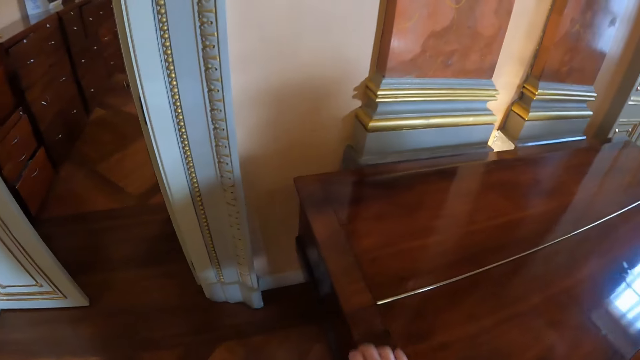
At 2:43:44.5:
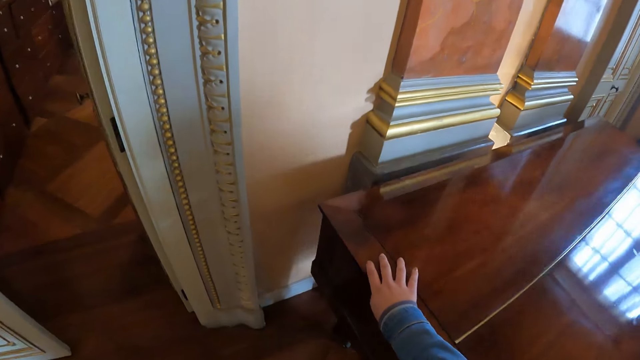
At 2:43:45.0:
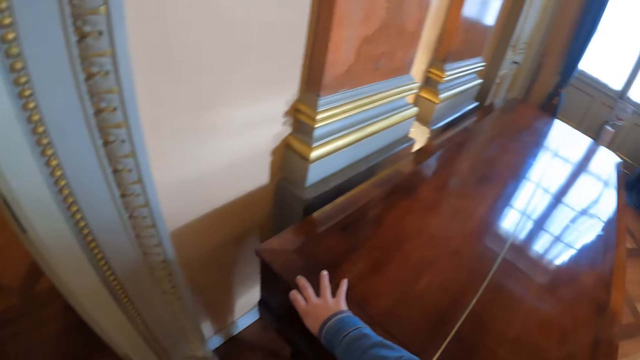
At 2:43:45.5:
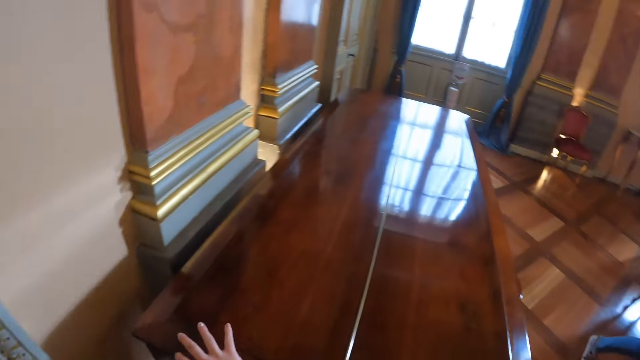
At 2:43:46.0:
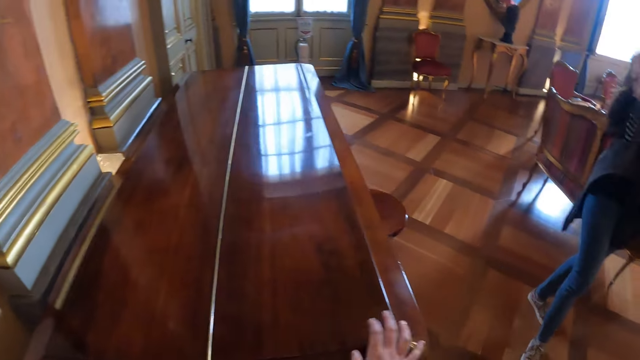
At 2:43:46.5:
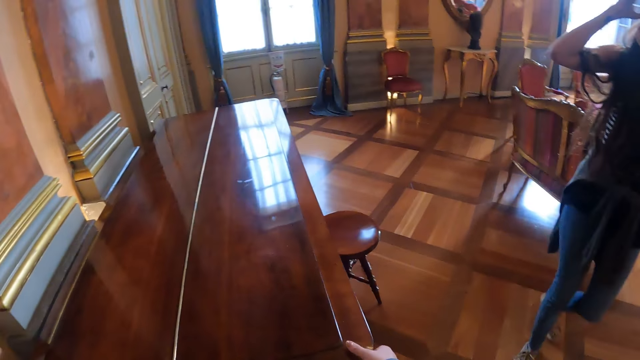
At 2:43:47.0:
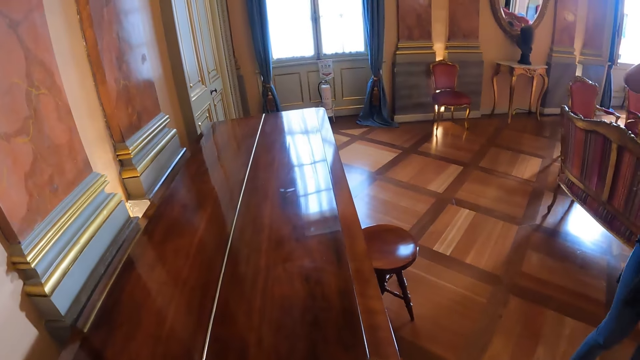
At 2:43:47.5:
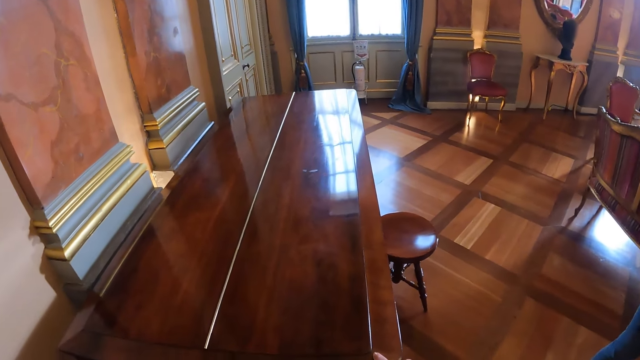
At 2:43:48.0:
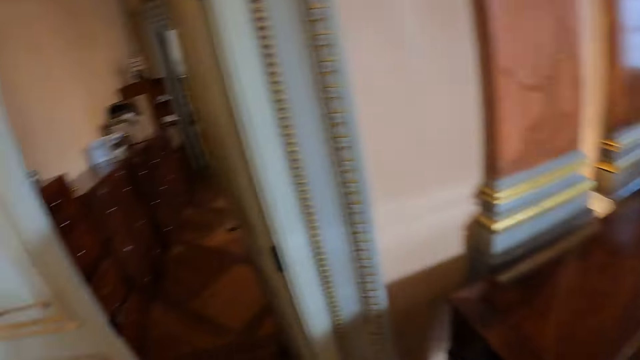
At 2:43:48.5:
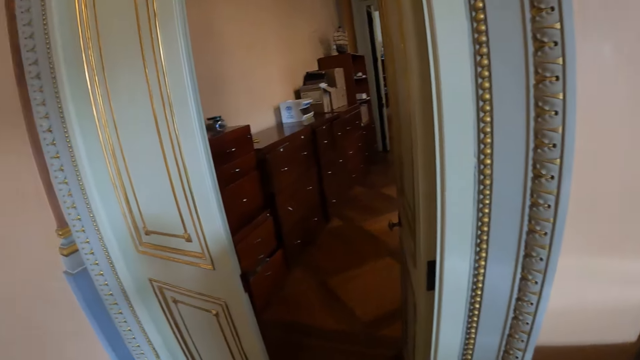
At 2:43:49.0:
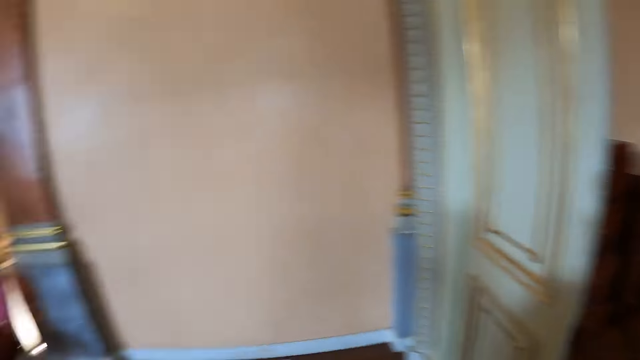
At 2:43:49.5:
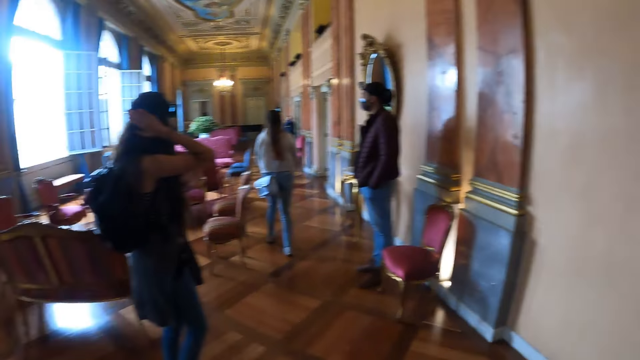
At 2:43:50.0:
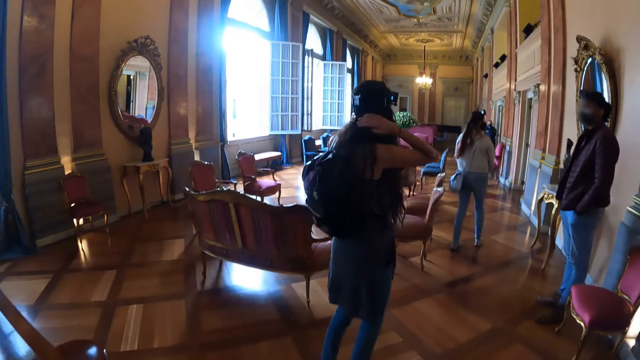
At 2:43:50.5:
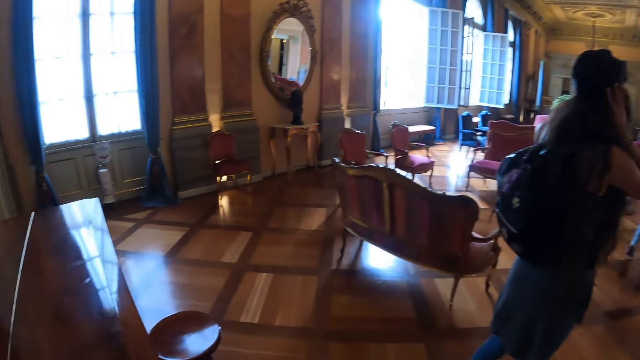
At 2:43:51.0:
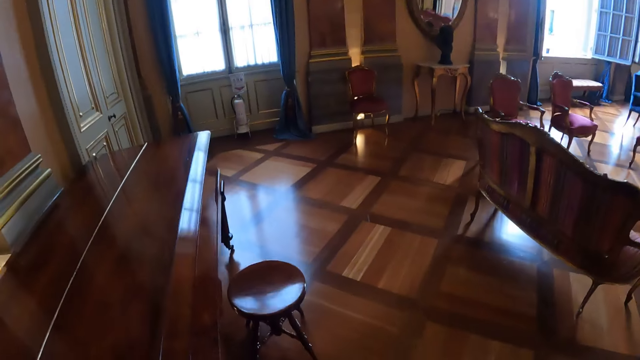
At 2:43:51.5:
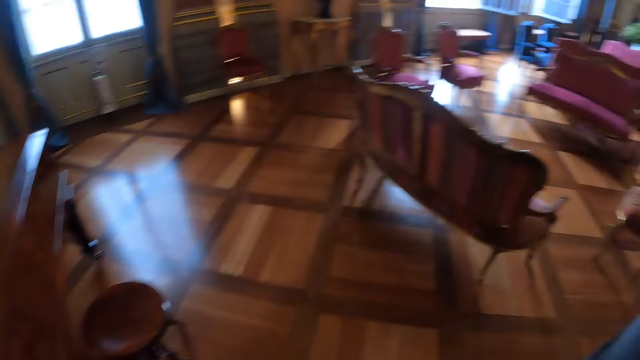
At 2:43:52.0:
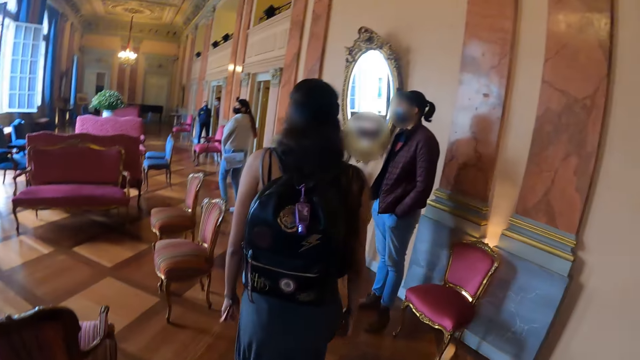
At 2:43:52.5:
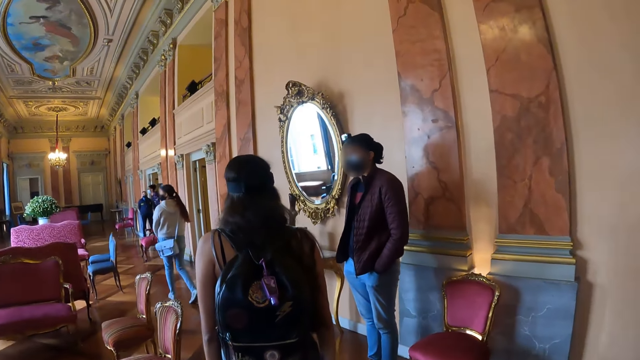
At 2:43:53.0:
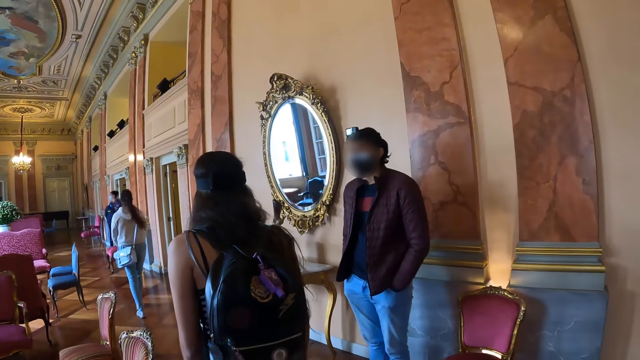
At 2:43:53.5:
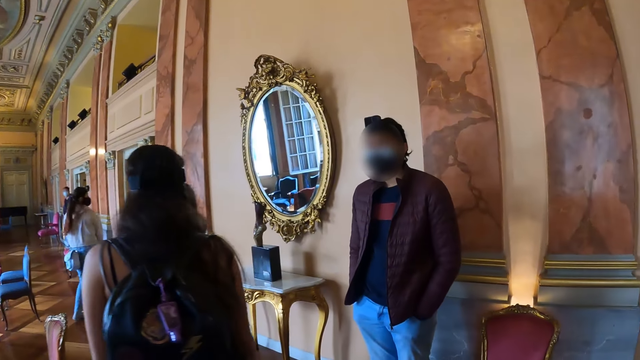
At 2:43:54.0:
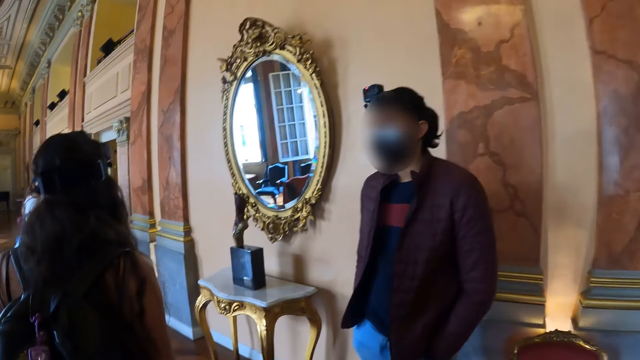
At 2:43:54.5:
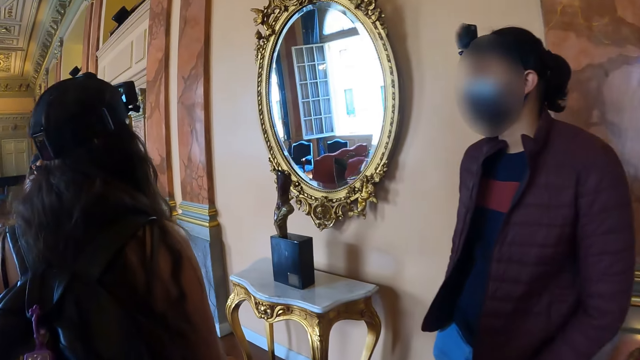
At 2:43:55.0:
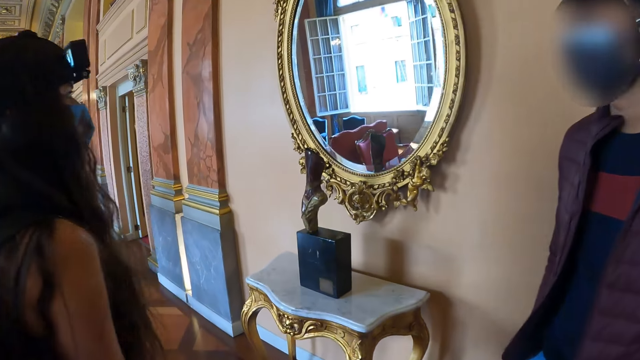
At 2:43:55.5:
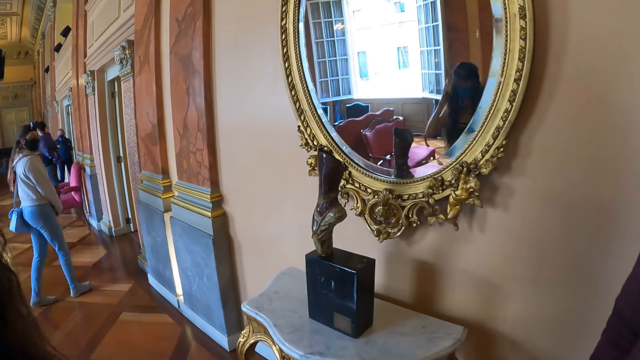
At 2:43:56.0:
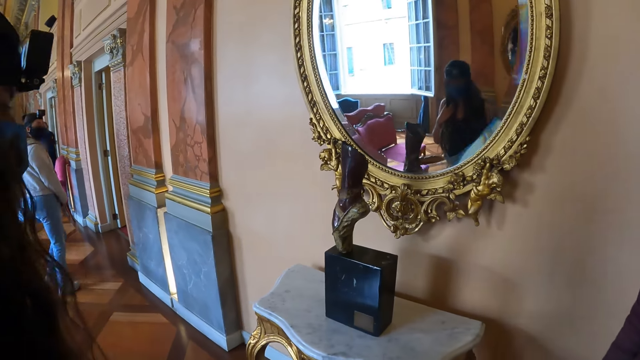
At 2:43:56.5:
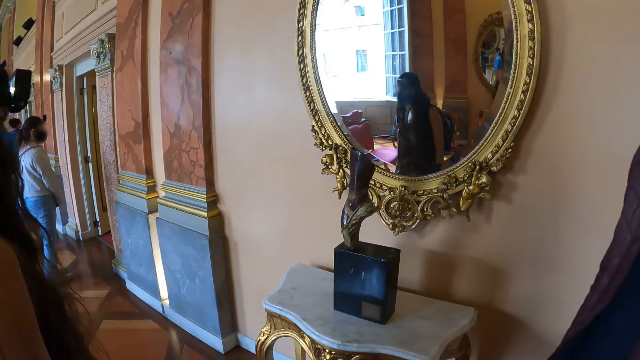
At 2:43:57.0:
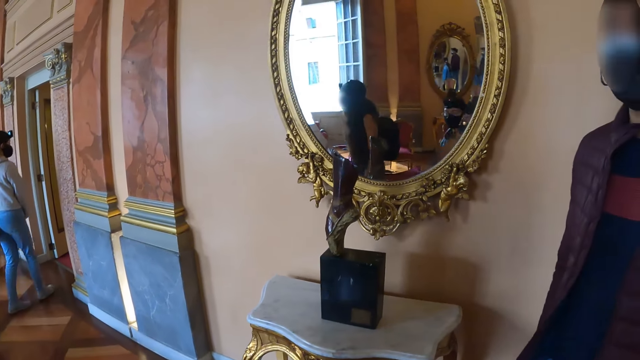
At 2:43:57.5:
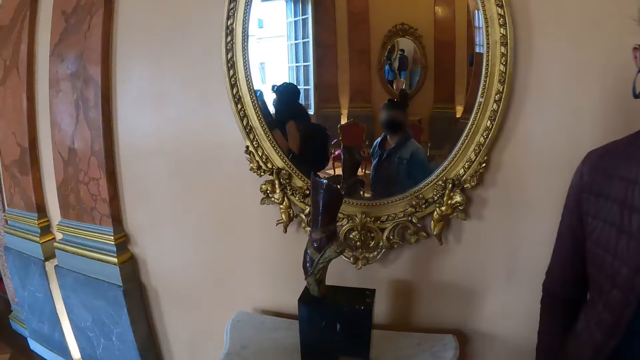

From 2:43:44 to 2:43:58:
The camera wearer touches the table. They hold the table with the hand. They walk in the house. They turn around and walk in the theater.

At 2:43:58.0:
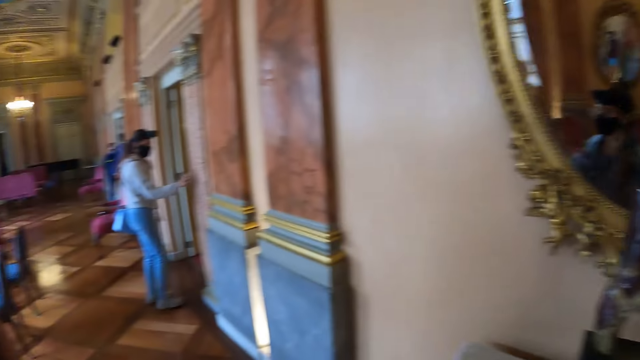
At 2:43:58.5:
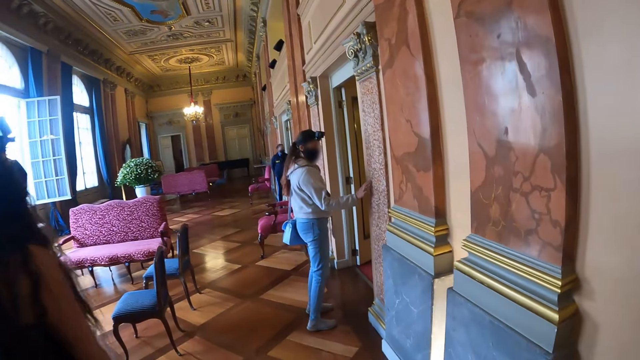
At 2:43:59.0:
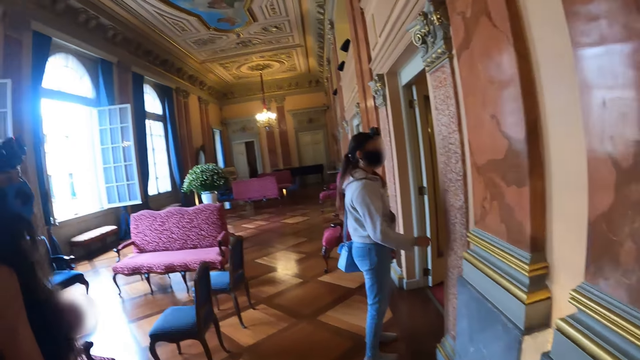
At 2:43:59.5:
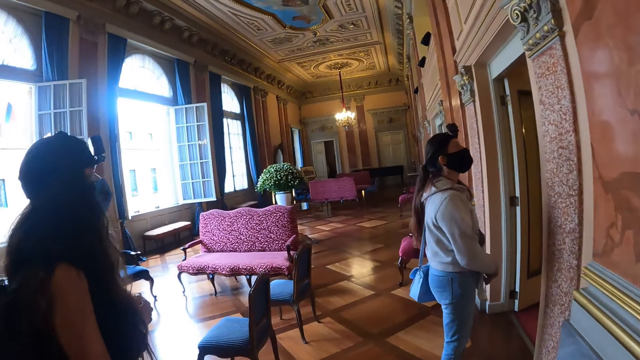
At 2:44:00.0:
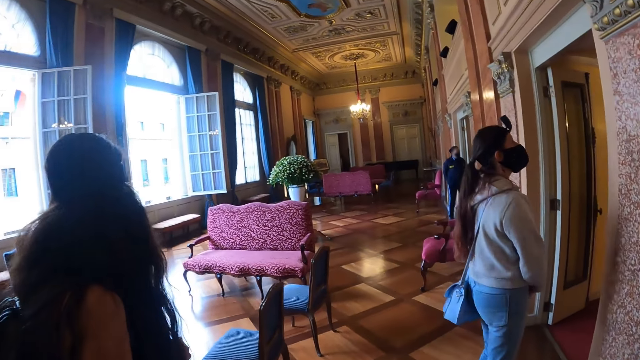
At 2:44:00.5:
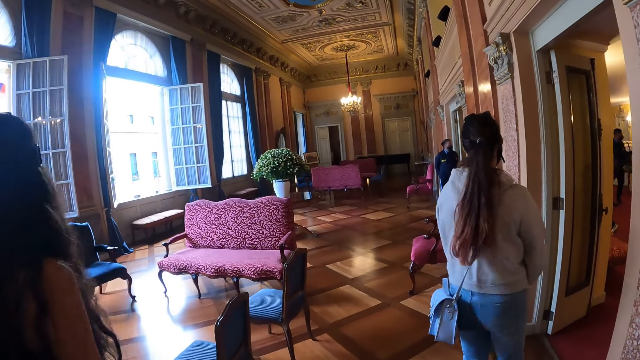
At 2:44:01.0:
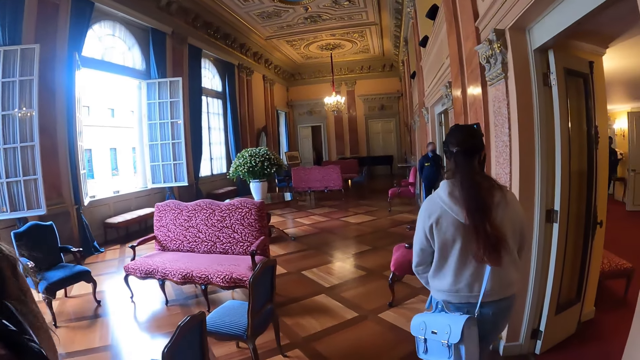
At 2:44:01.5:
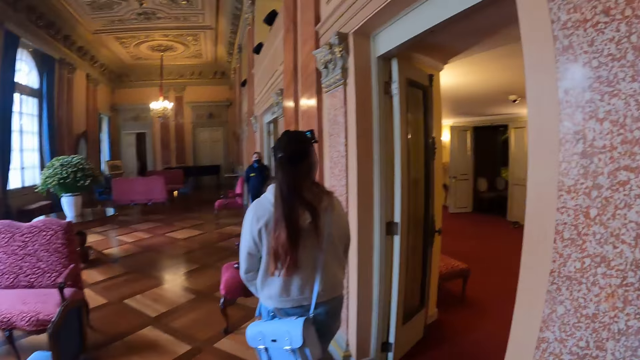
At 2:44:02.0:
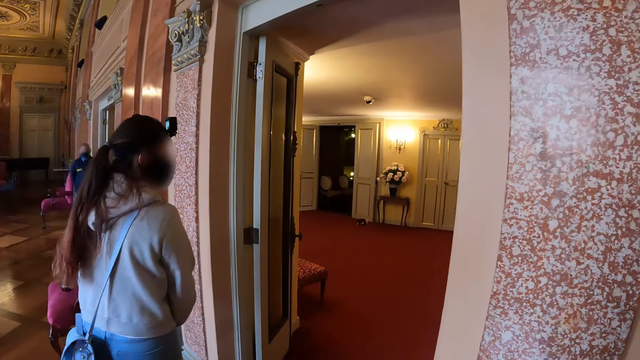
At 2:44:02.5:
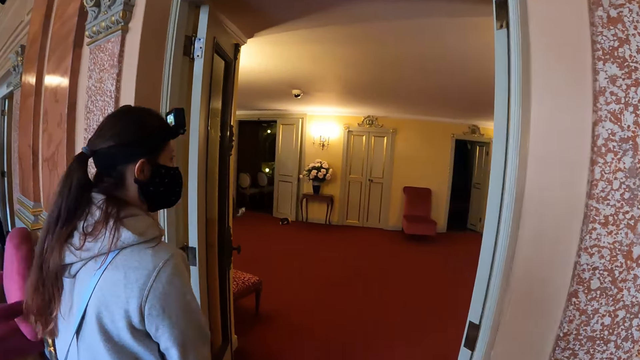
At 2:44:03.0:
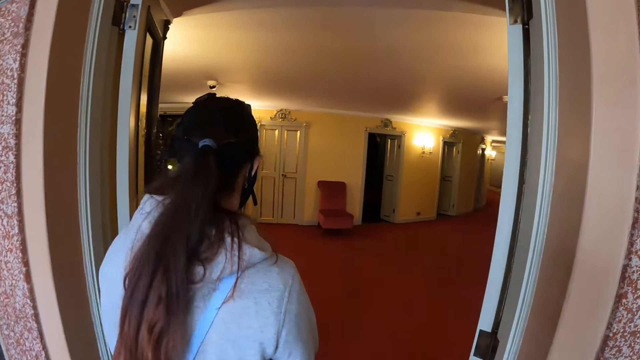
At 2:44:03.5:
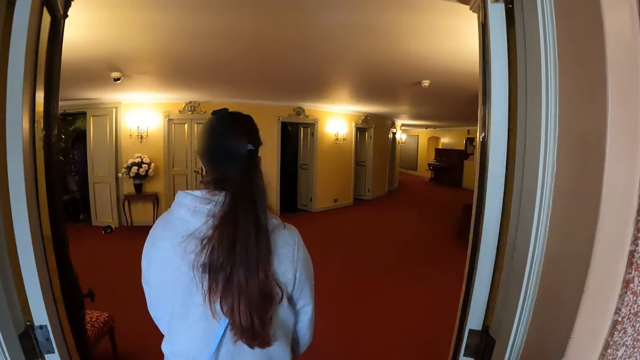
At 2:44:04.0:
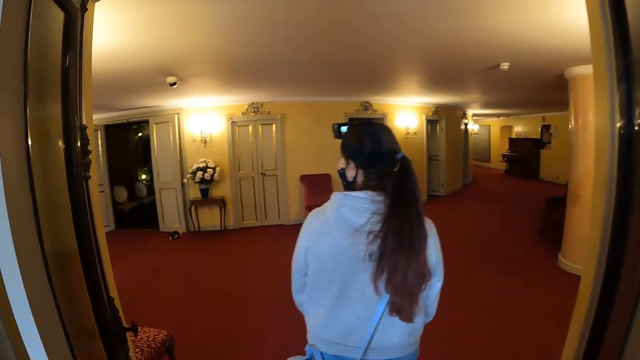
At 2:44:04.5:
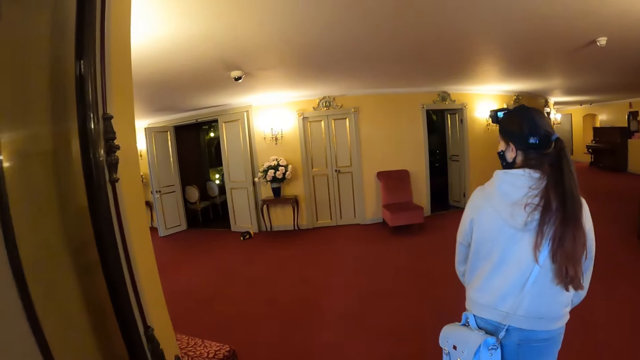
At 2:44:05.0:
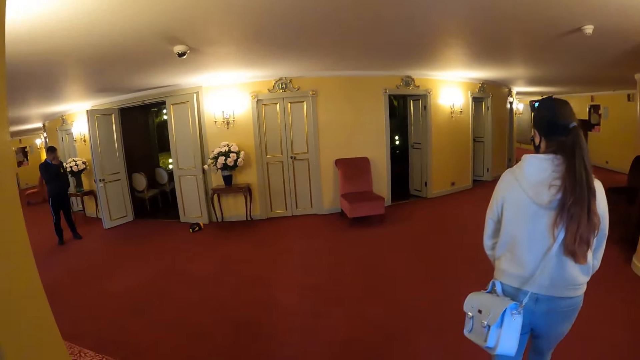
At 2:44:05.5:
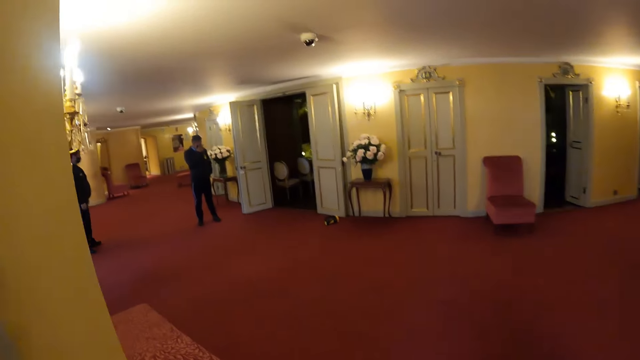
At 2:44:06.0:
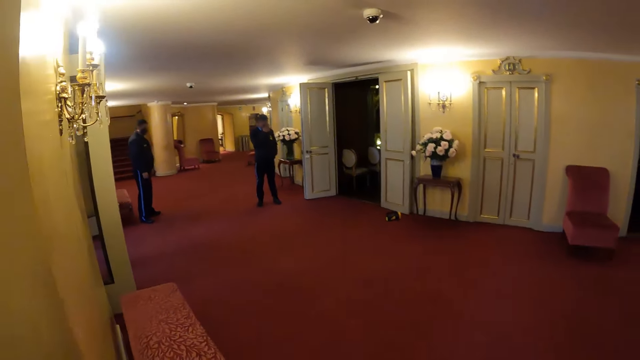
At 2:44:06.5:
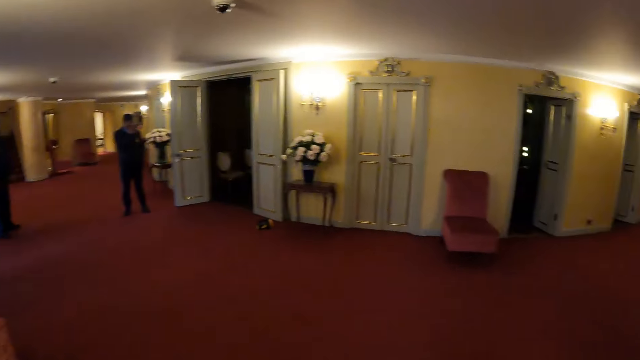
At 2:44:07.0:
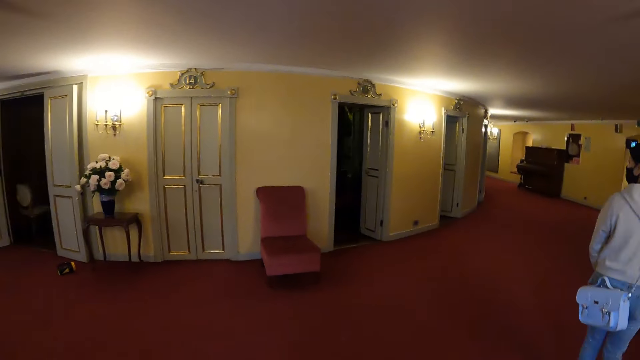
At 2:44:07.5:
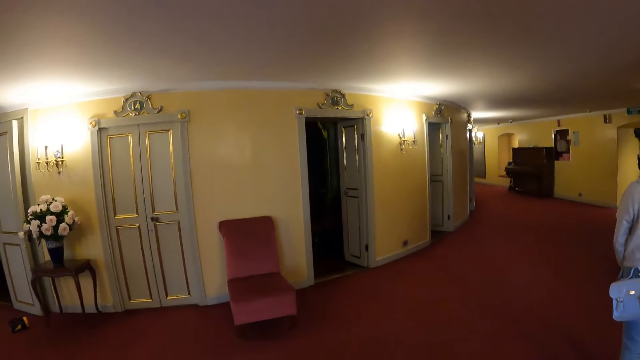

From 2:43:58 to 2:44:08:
The camera wearer enters into the other room. They walk in the house.
